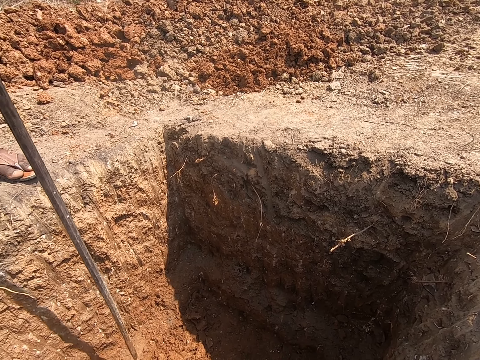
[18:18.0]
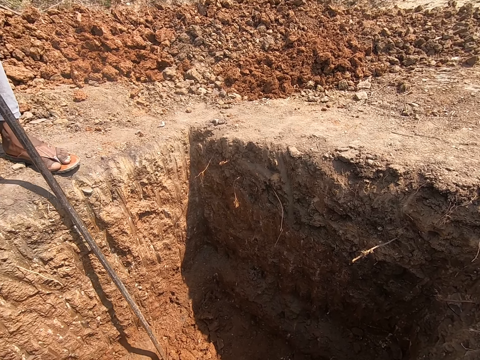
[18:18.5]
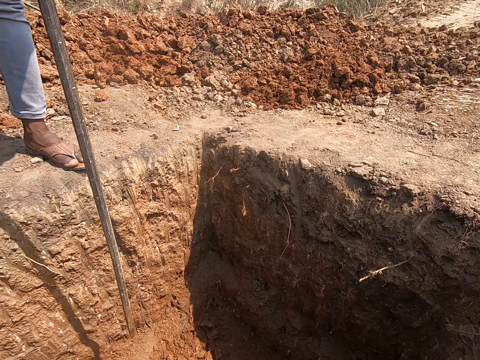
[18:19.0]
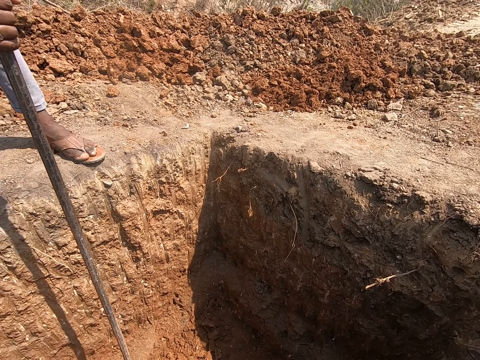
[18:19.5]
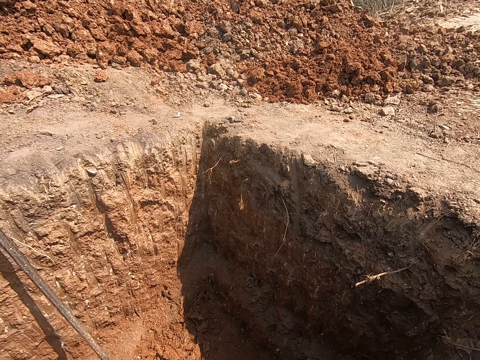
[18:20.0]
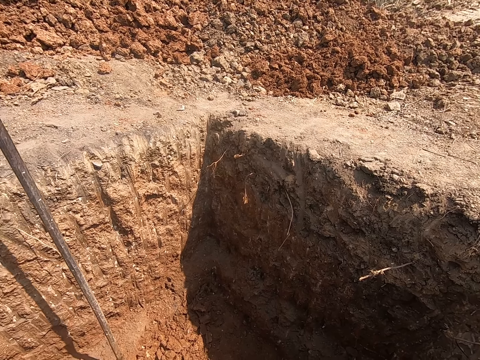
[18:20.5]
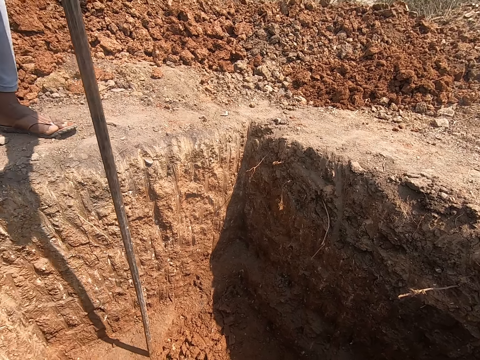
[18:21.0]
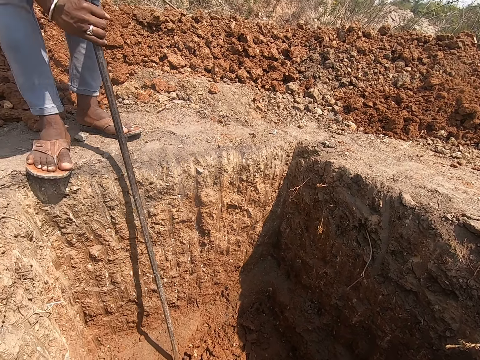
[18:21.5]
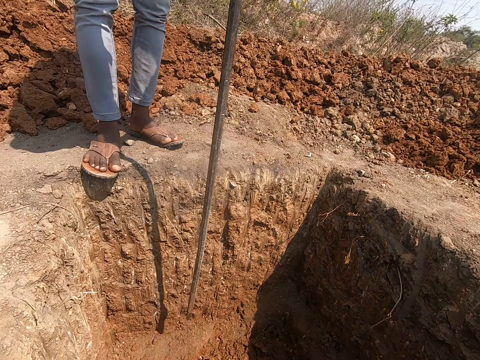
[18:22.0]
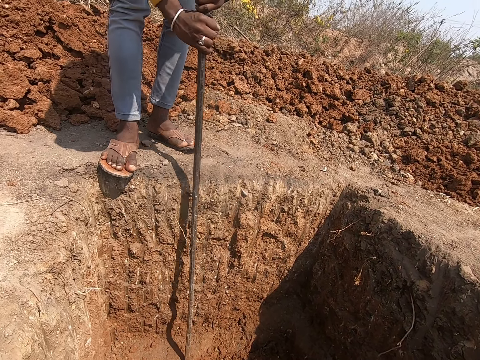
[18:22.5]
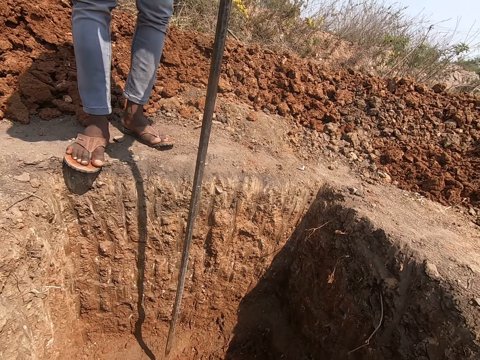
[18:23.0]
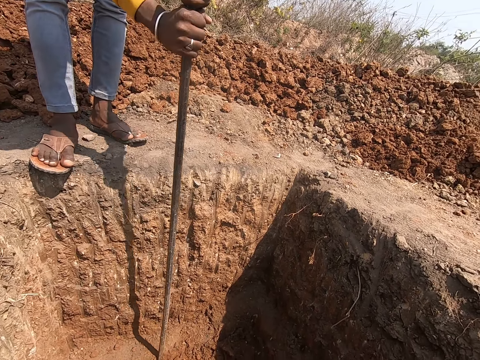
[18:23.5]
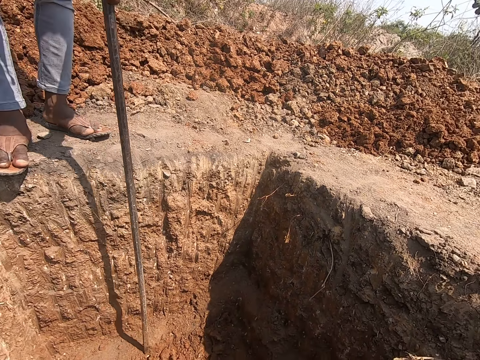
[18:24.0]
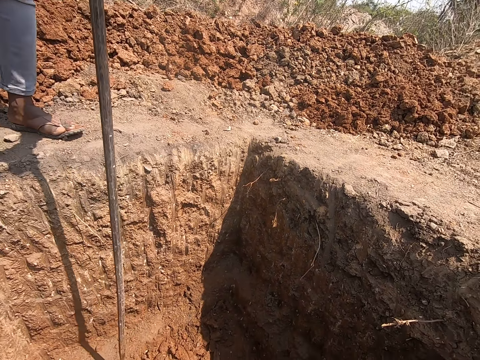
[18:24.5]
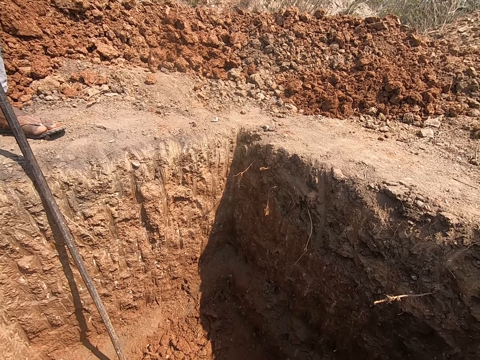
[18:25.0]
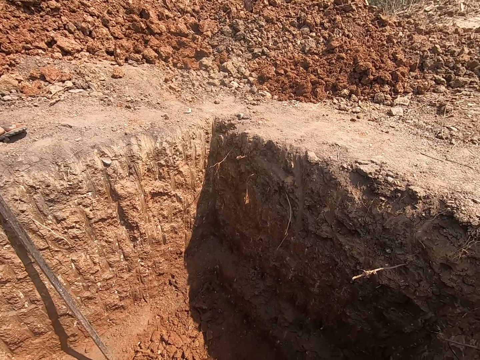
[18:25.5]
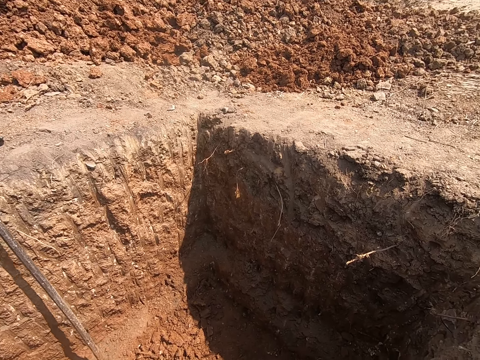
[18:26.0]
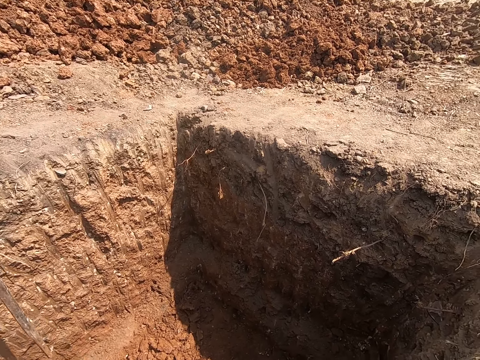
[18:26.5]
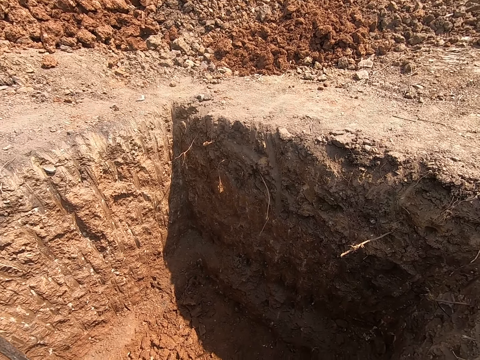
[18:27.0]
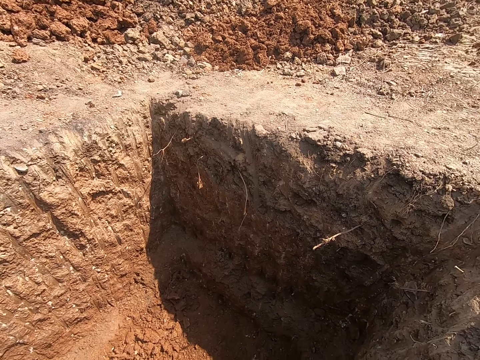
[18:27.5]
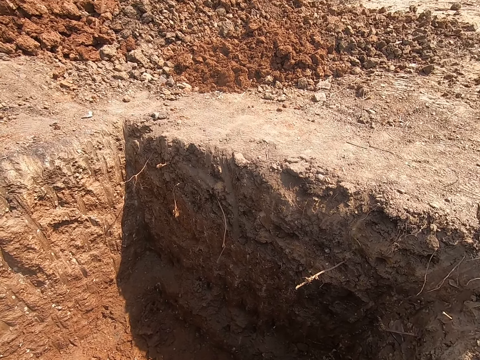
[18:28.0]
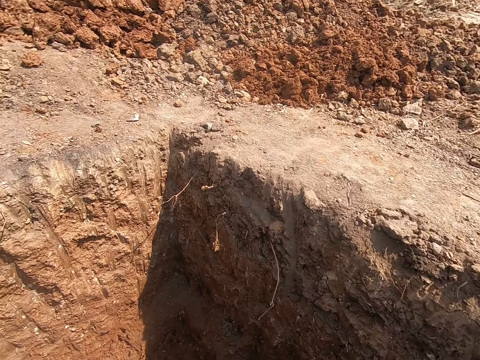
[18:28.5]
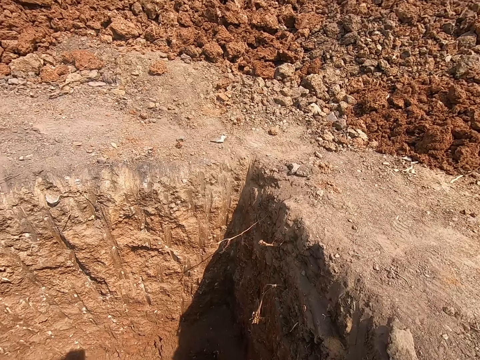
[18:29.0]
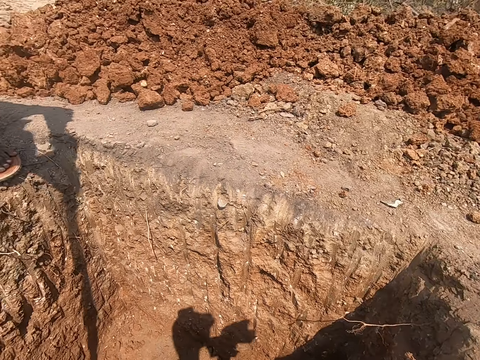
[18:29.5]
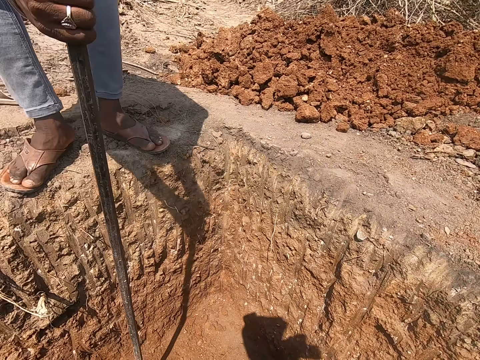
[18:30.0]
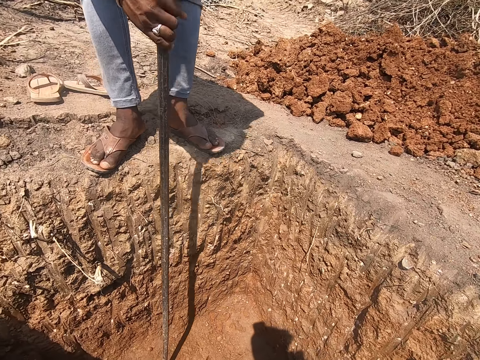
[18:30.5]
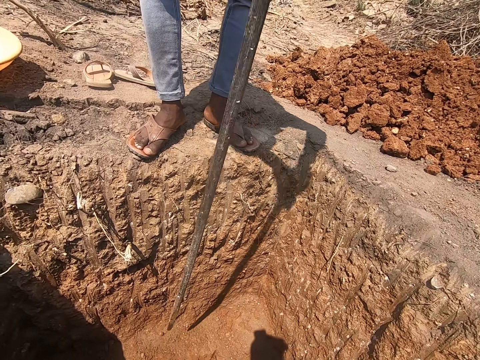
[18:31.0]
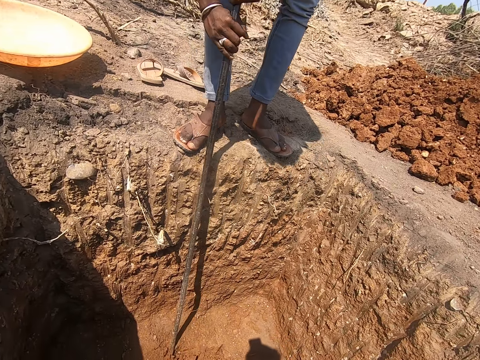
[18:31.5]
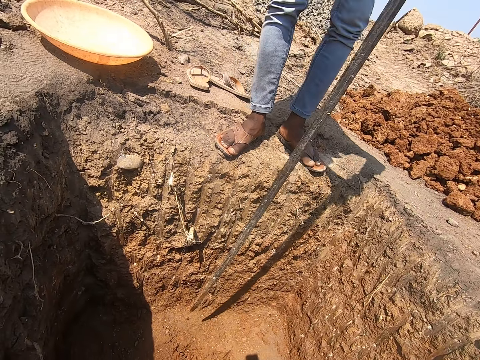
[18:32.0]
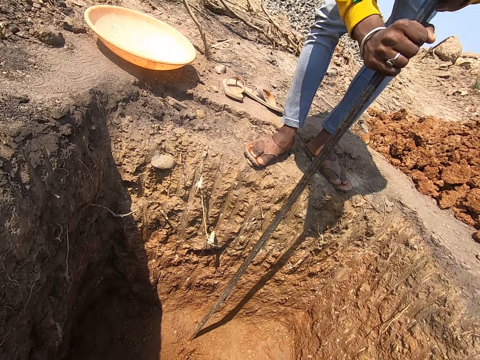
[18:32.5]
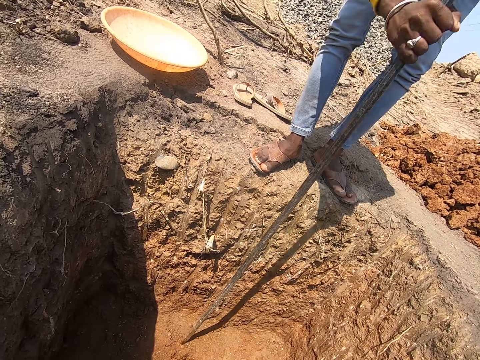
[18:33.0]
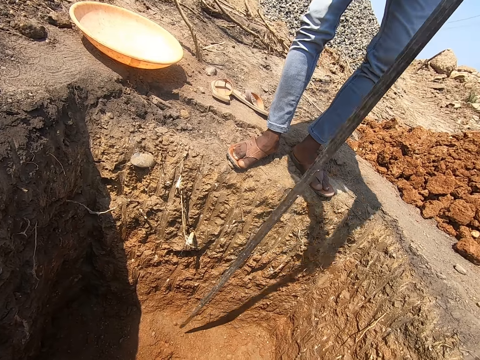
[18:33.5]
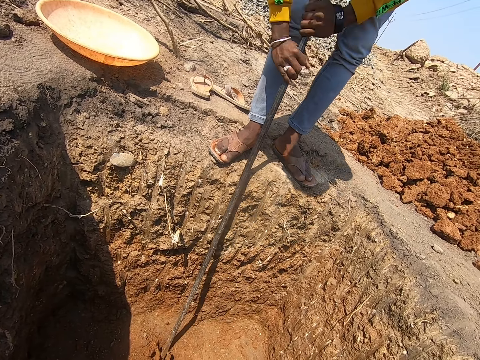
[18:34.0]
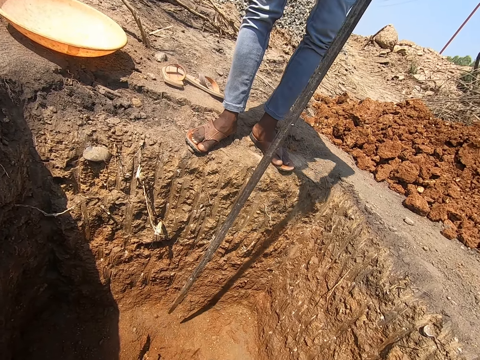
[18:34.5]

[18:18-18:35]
The camera wearer moves to the side. A person digs a hole with a digging bar. The camera wearer turns to the side. They move around. The person digs a hole with the digging bar.

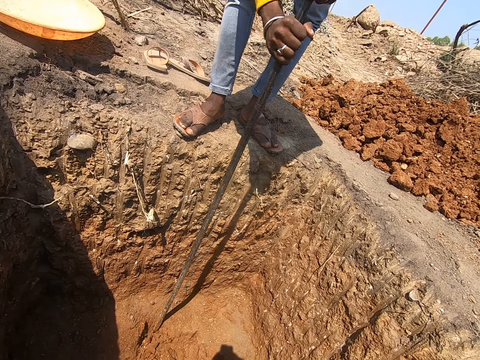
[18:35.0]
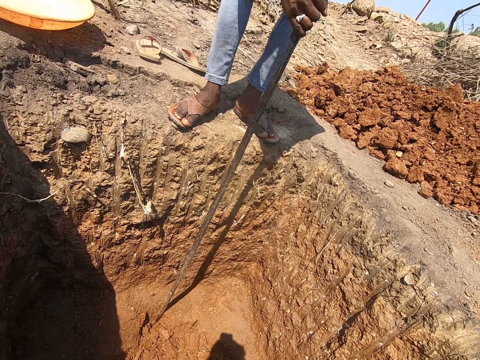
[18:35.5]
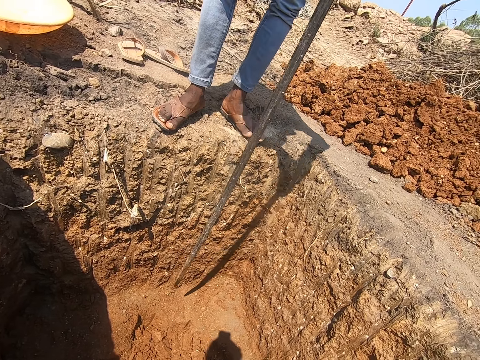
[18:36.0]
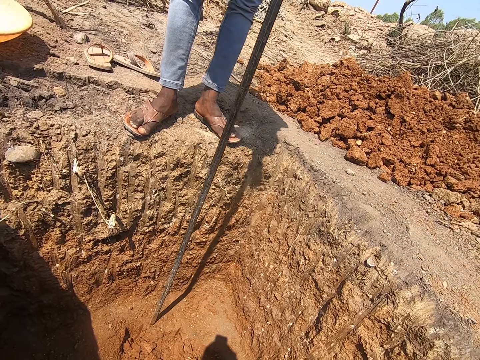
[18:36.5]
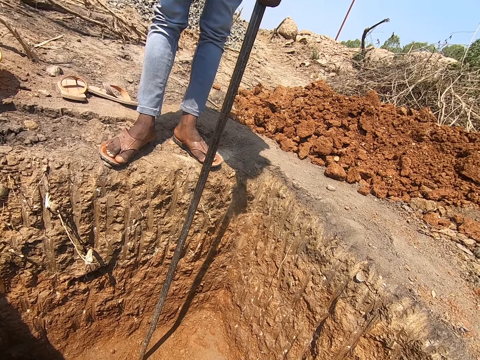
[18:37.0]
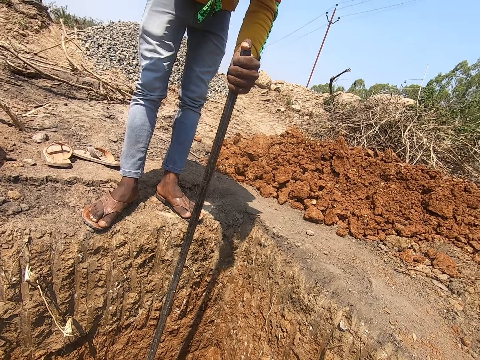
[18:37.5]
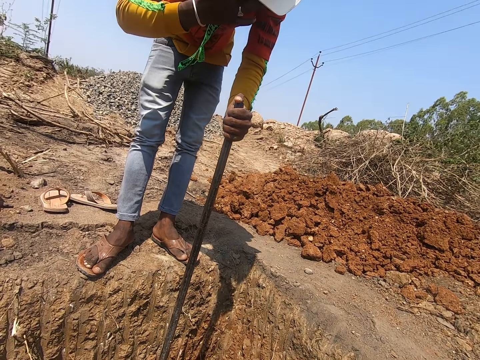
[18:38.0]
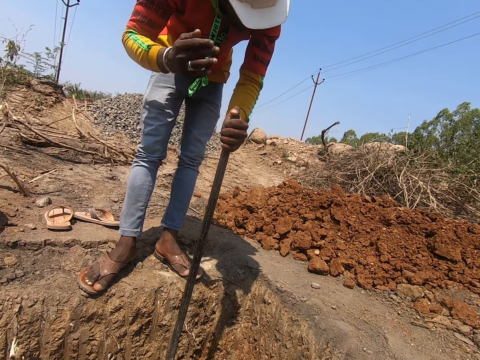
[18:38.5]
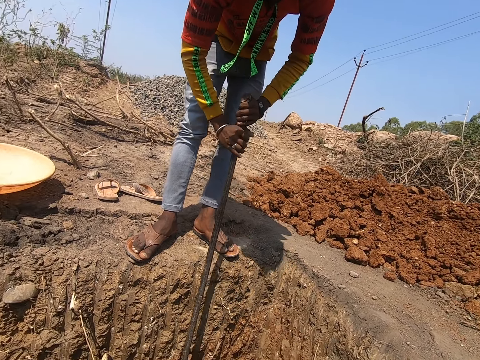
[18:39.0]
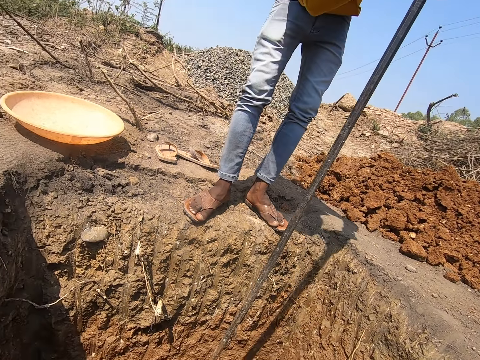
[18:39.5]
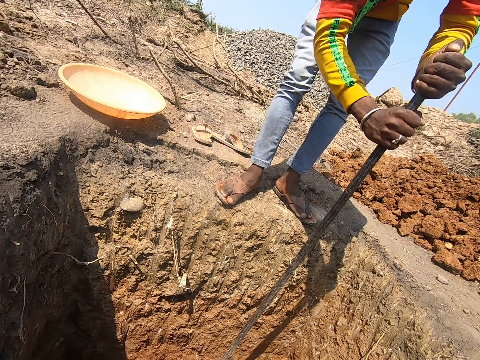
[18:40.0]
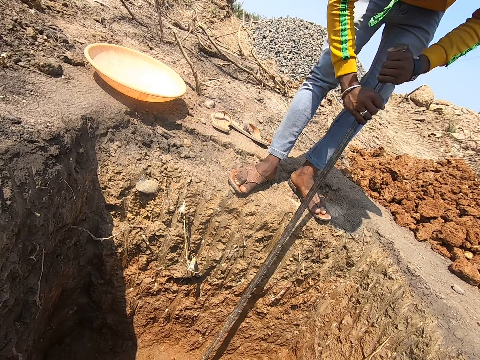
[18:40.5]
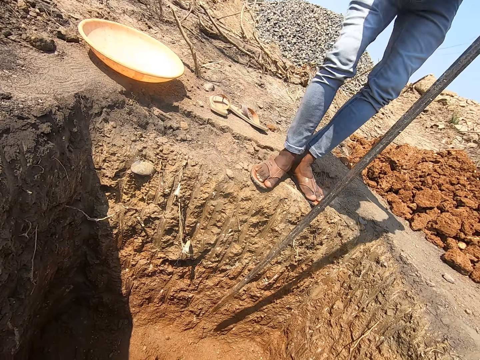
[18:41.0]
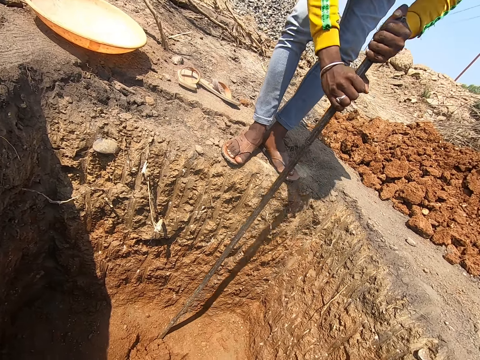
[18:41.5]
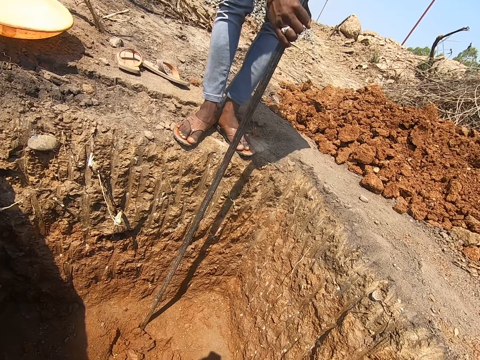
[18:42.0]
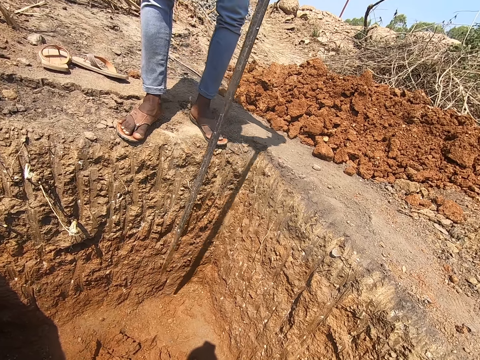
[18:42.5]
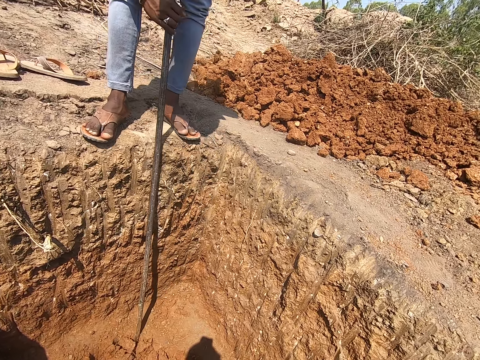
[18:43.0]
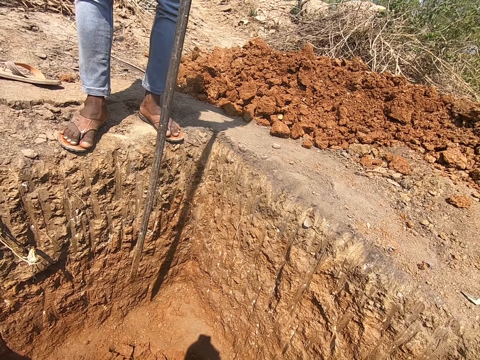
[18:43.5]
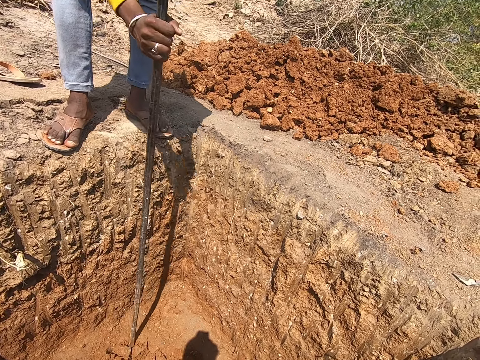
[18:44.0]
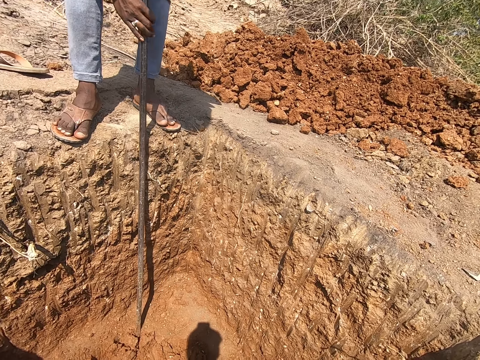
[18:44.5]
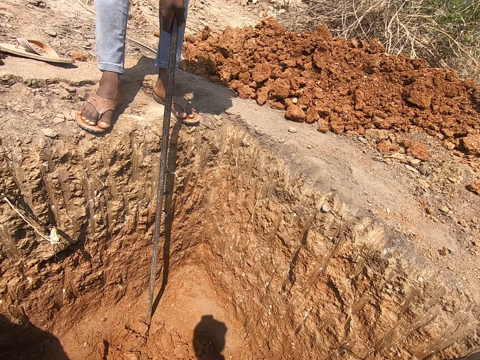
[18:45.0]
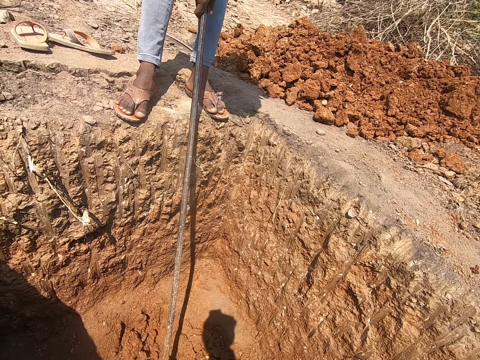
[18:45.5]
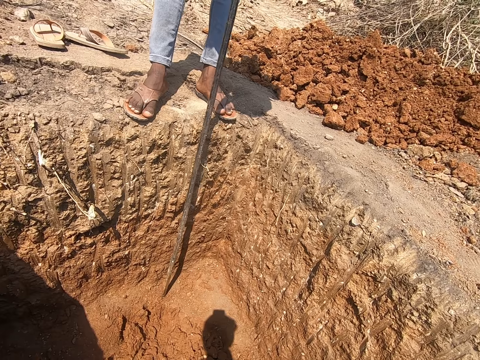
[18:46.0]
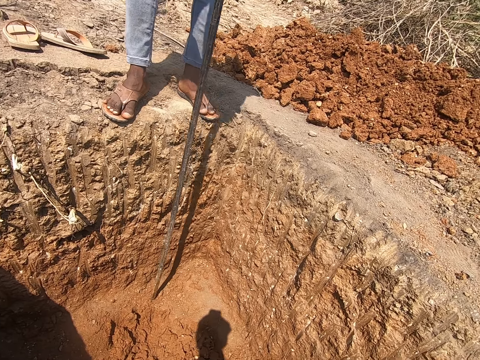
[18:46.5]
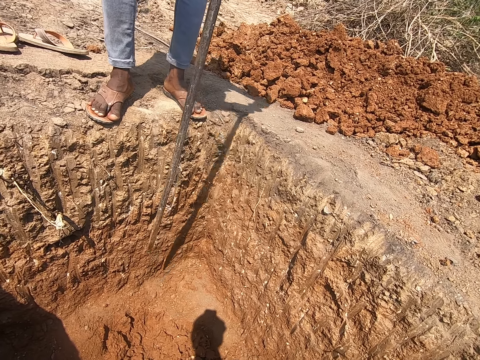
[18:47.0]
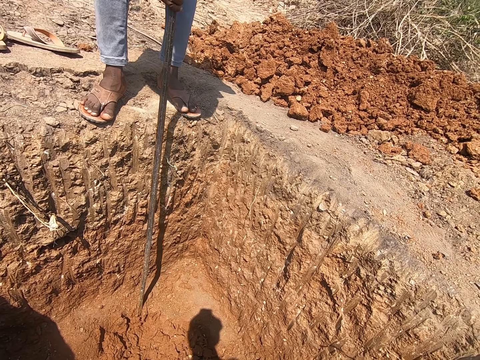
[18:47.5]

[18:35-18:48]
The camera wearer turns to the side. The person rubs eyes. The camera wearer turns to the side. The person digs a hole with the digging bar.
